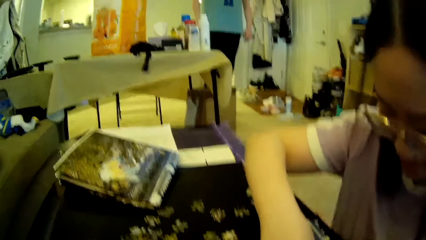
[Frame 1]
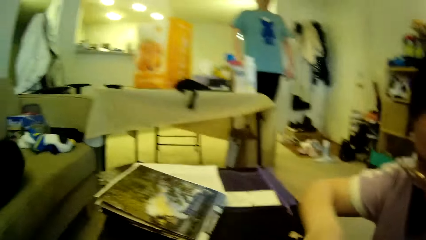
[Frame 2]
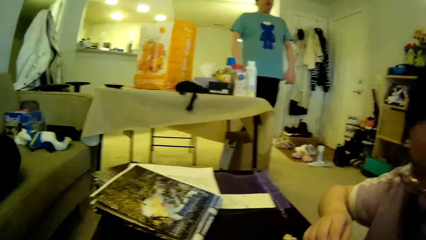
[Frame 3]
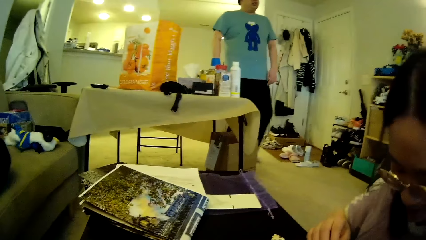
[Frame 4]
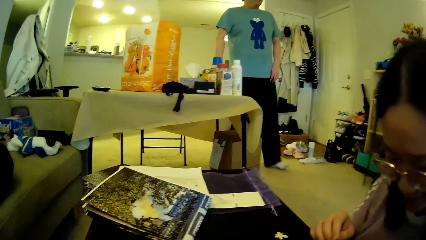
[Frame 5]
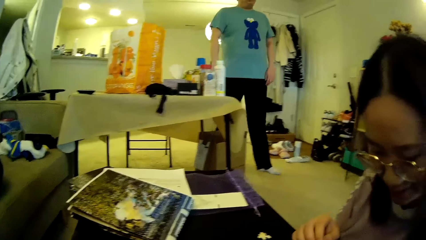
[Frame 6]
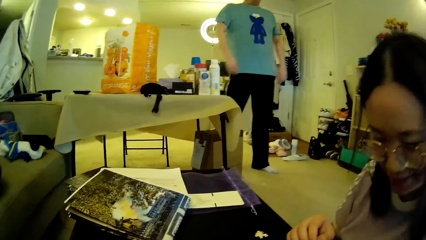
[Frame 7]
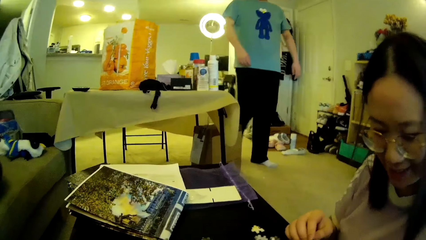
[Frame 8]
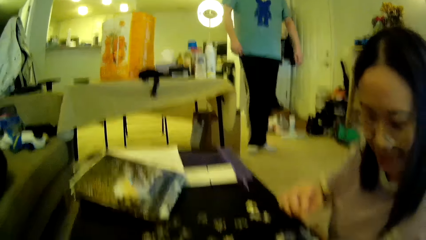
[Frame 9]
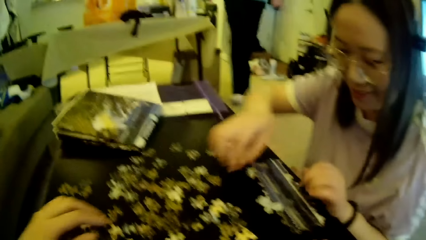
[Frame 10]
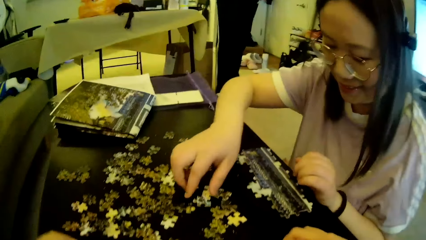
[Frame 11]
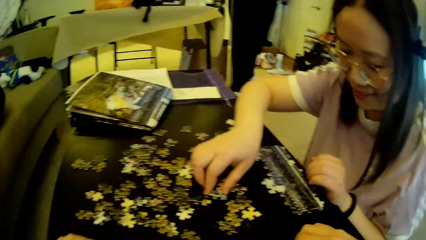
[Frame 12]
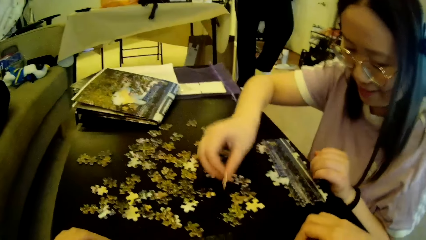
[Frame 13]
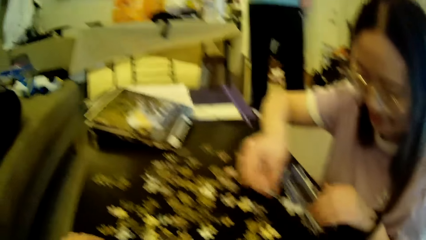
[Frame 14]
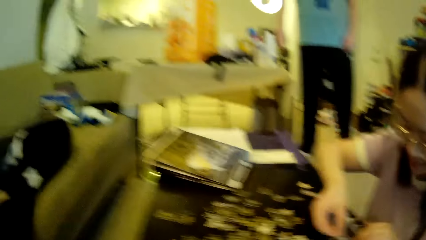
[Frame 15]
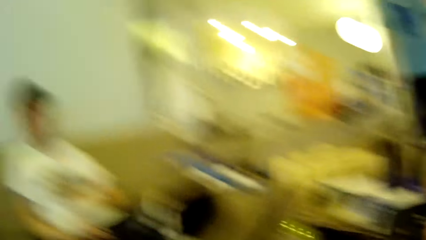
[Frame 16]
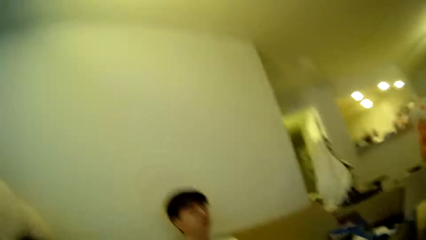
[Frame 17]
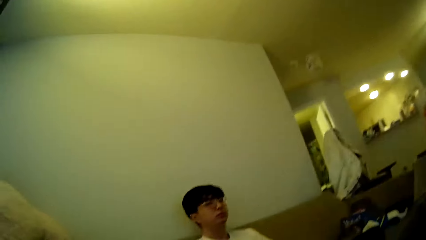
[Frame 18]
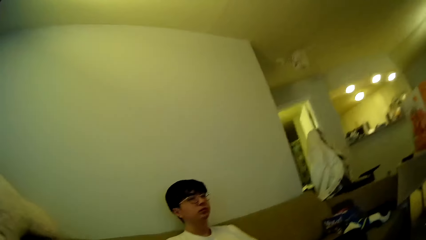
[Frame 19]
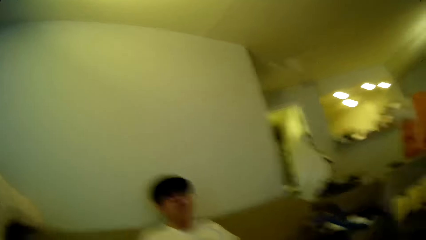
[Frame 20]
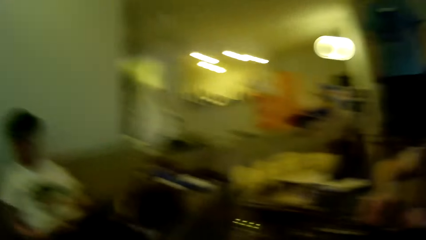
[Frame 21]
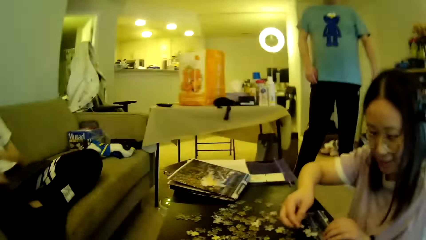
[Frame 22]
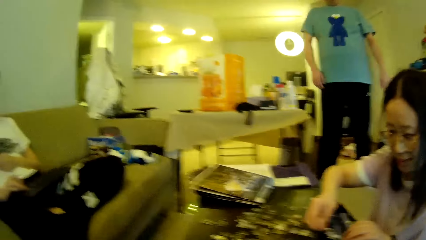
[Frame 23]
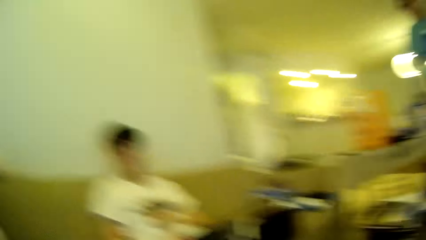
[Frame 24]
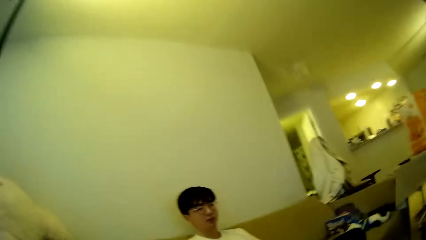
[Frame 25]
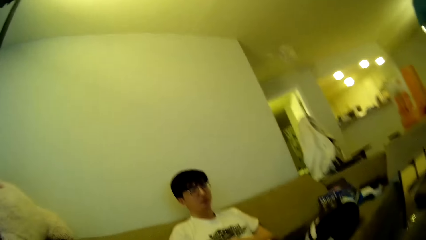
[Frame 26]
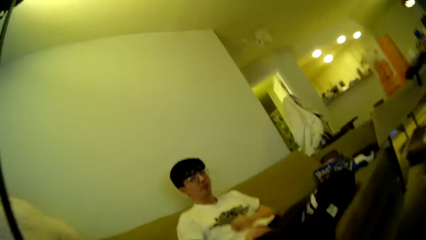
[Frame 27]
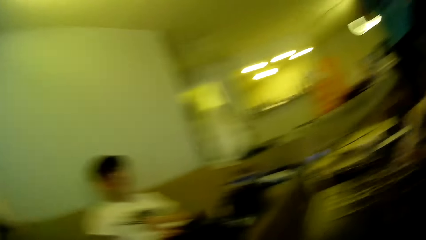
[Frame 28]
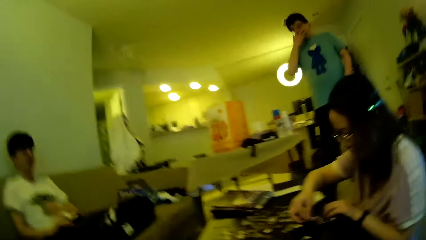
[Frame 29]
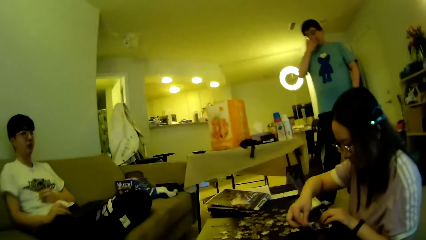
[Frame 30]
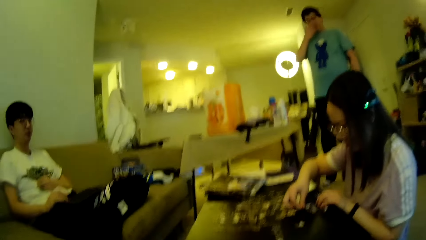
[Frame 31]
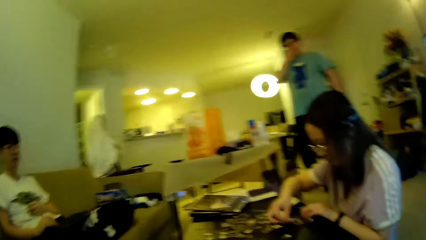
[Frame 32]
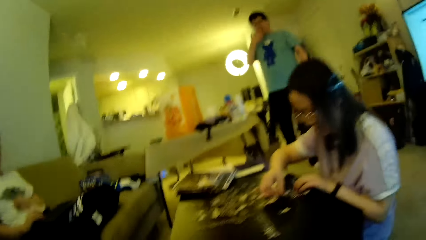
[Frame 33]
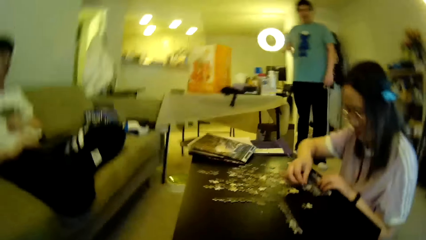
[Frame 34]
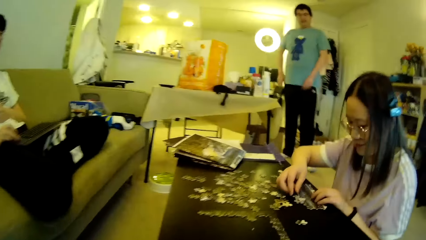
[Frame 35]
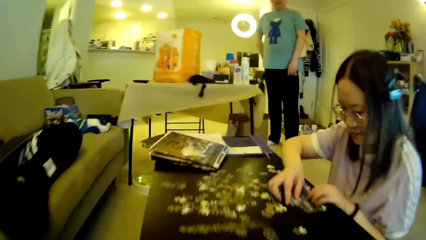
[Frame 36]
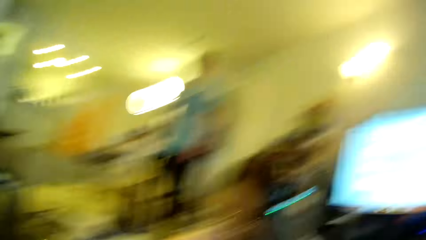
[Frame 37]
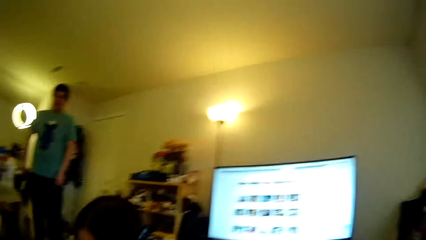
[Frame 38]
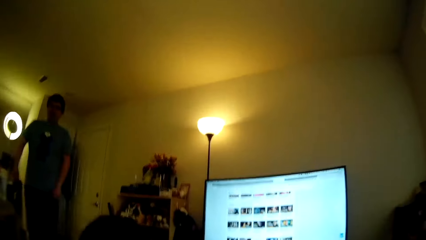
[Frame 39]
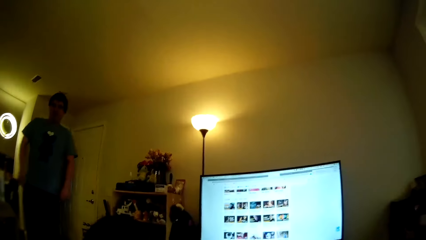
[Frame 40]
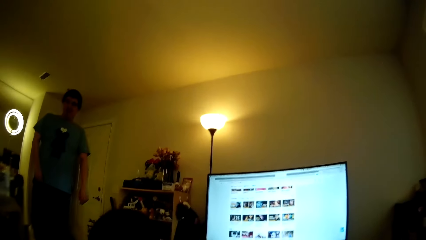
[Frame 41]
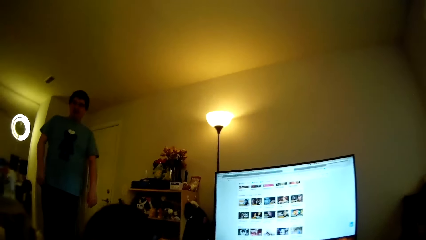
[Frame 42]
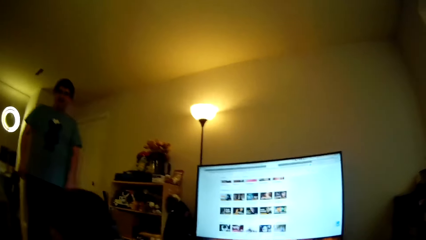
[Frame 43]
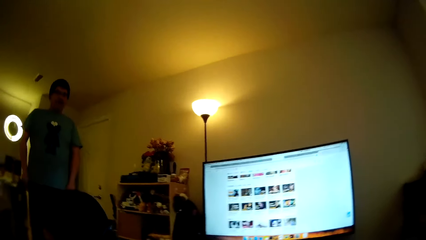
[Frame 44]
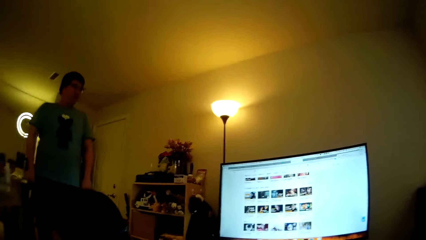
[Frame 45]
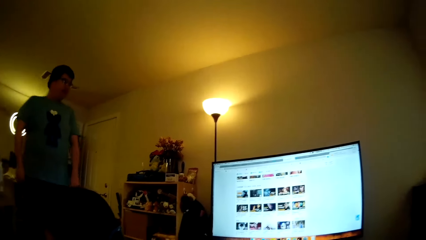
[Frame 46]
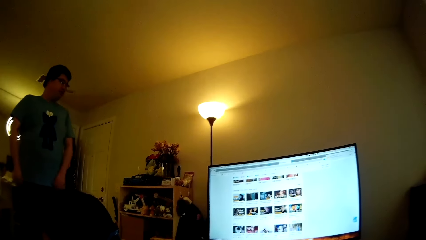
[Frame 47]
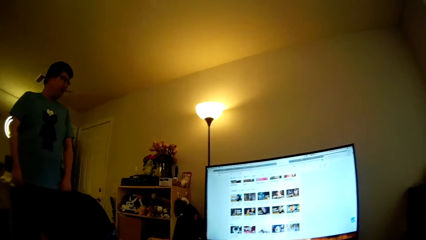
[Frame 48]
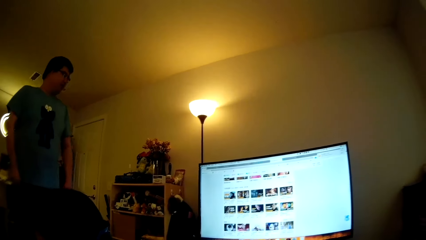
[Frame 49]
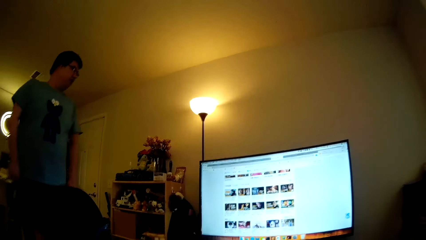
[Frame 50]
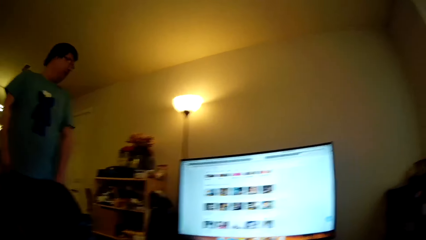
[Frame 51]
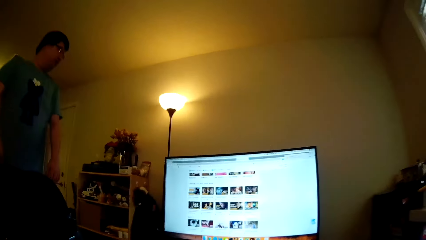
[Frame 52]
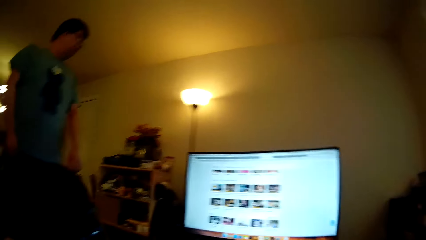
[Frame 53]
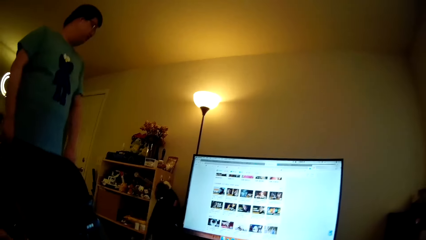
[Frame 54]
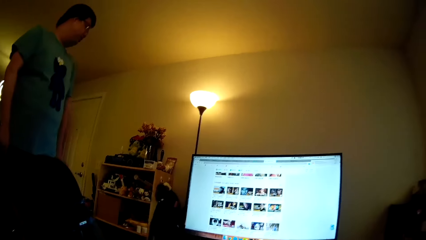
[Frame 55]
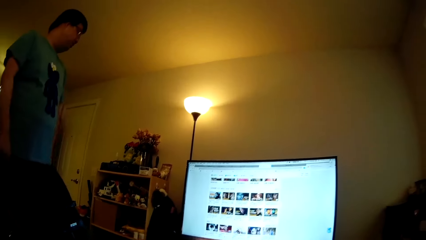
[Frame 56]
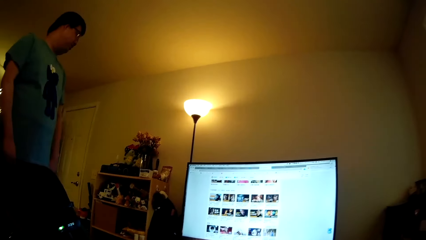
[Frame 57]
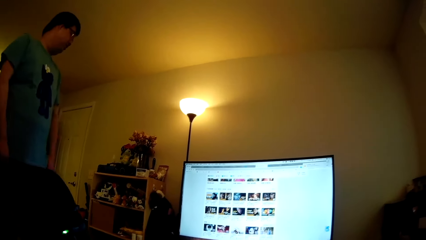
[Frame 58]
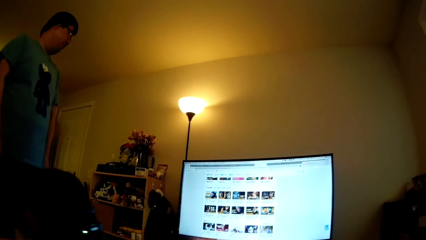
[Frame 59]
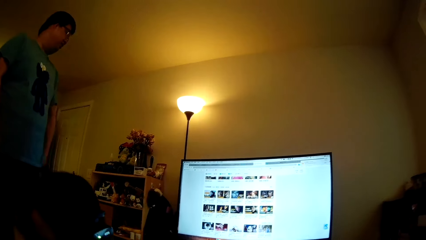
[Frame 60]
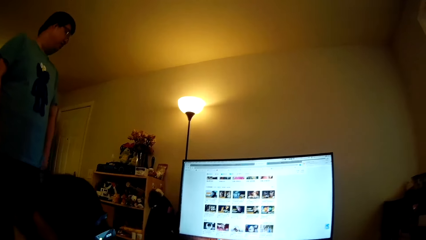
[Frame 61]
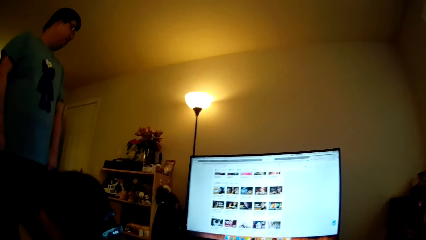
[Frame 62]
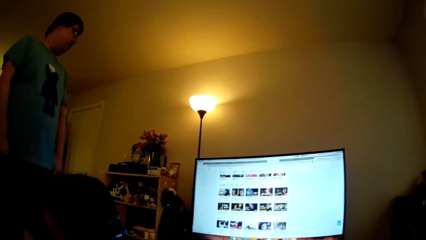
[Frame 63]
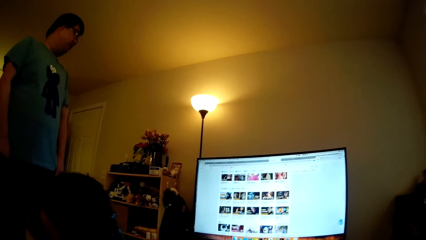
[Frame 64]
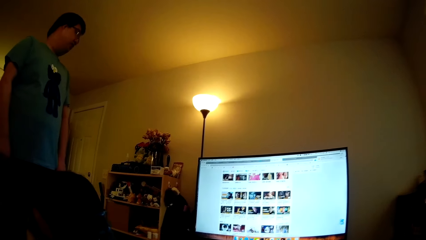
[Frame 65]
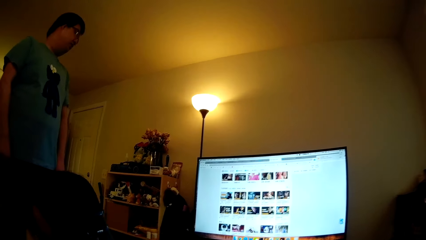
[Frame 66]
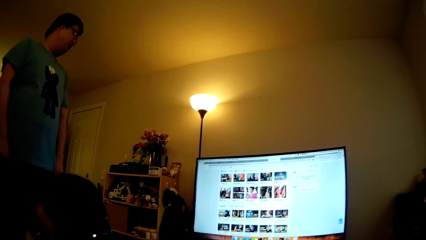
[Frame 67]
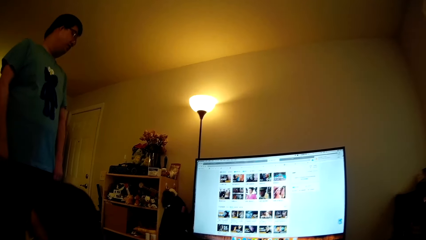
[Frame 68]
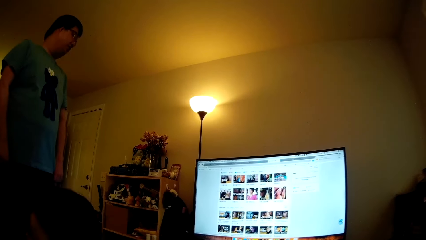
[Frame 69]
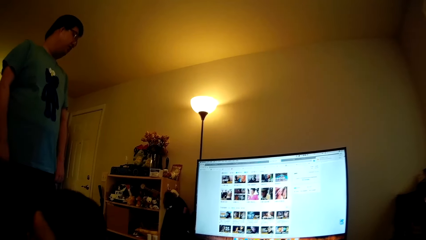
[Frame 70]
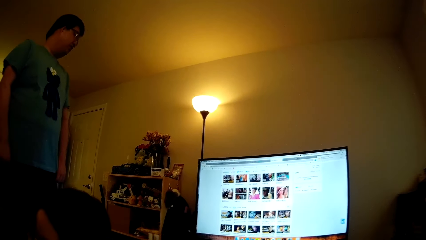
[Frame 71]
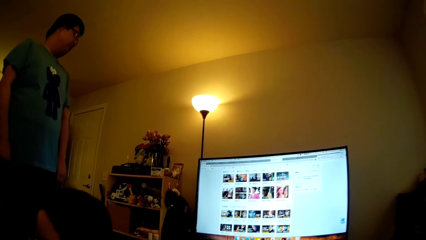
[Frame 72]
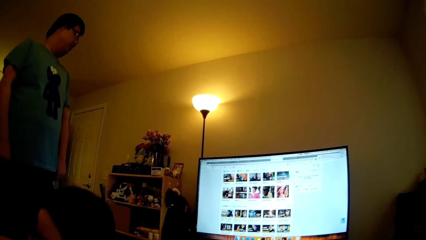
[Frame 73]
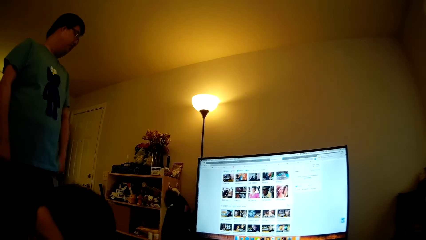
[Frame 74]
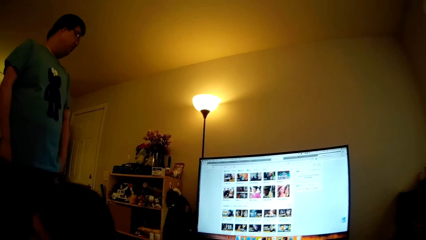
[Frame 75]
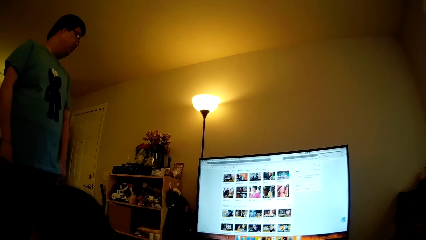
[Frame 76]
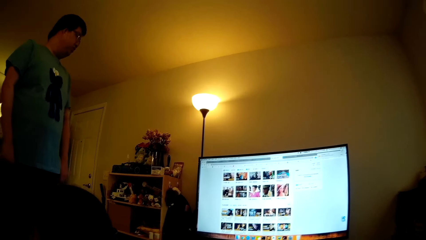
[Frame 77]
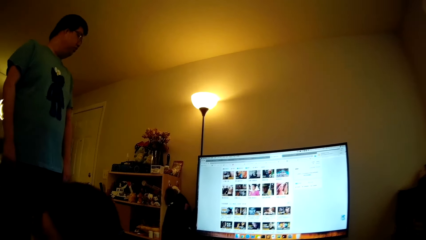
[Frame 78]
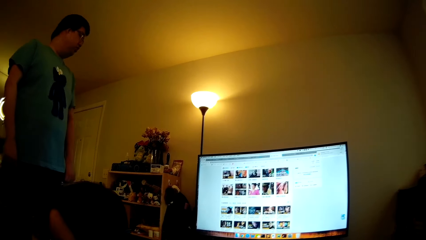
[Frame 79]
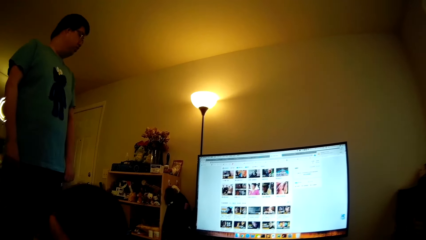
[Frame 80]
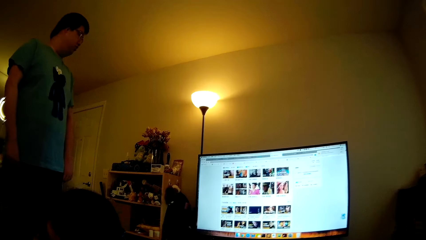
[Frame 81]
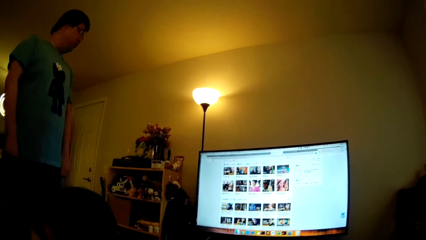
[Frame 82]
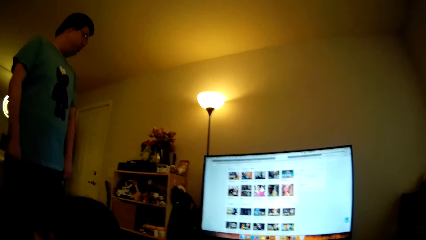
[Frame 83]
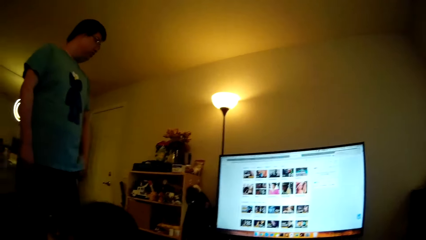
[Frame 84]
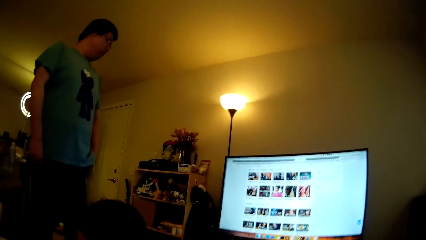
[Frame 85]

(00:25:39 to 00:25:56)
A man steps forward. A woman picks up a puzzle piece on the table. The camera wearer looks around in the house. Another man looks around. The first man wipes his face with a hand and touches the nose. The camera wearer looks around. They look at the television. The first man walks around in the house. He looks at the television.
